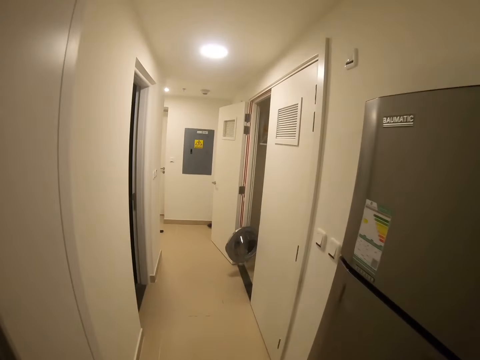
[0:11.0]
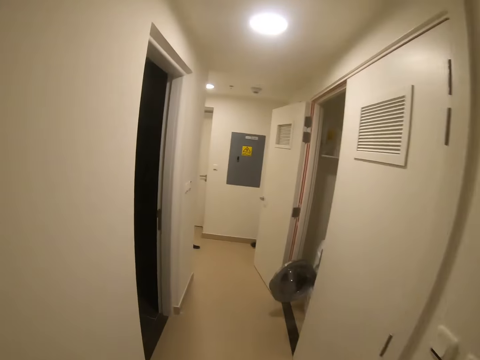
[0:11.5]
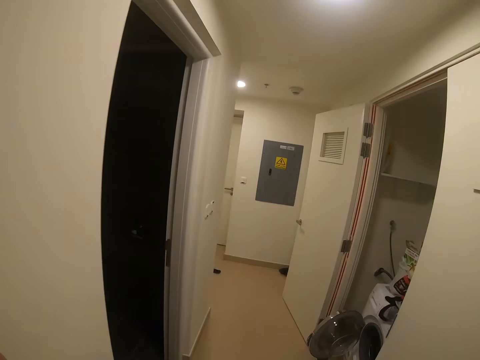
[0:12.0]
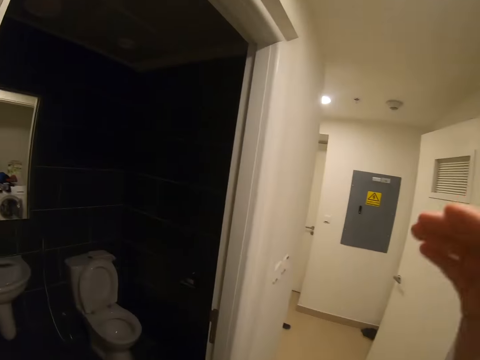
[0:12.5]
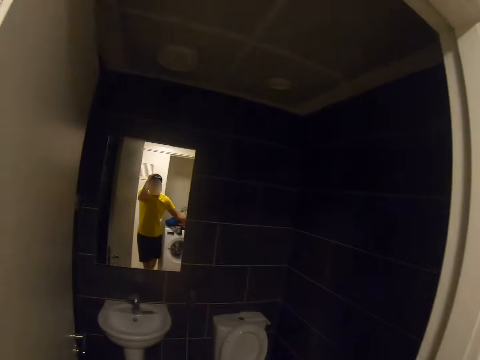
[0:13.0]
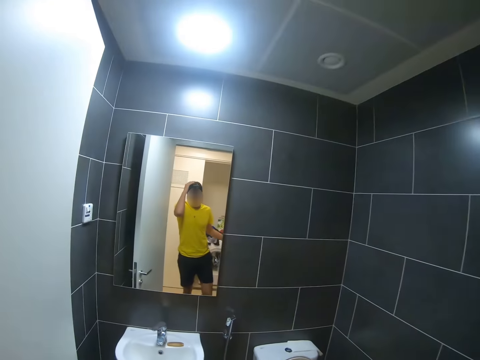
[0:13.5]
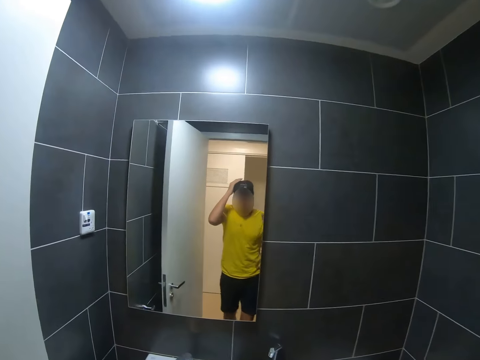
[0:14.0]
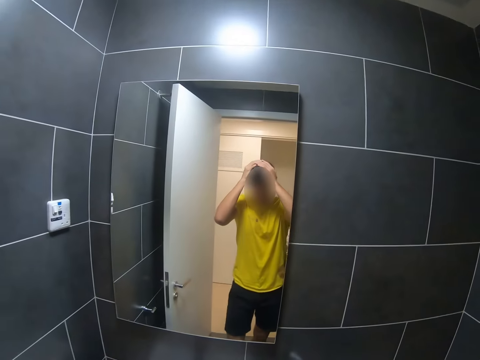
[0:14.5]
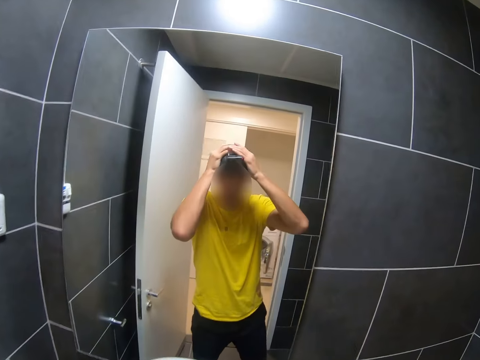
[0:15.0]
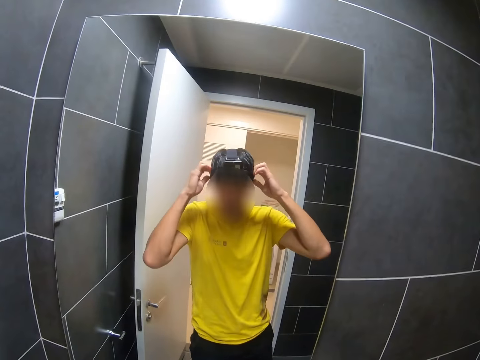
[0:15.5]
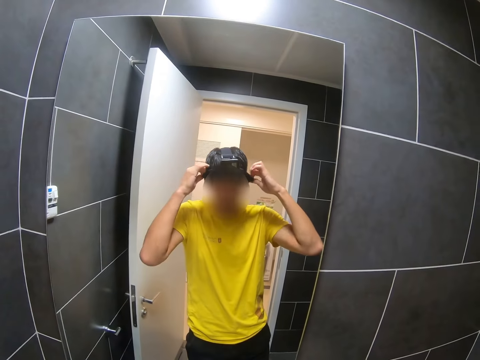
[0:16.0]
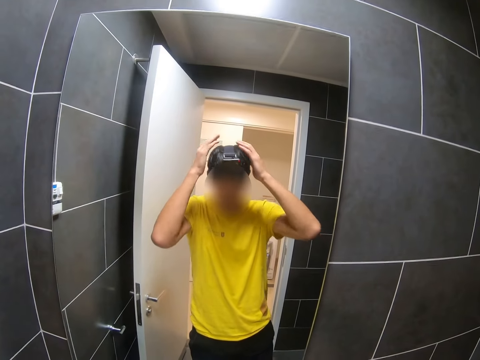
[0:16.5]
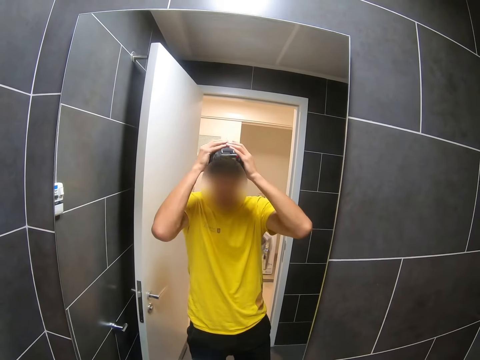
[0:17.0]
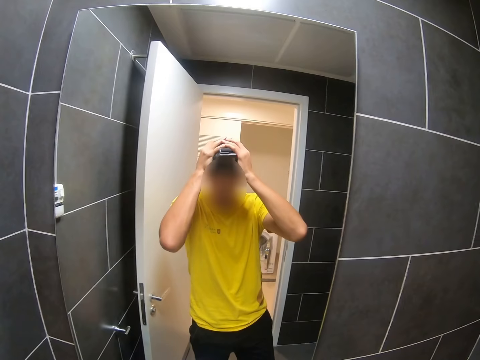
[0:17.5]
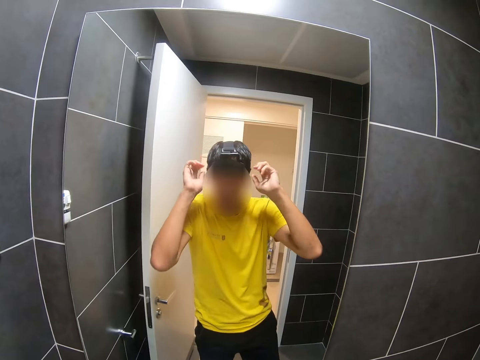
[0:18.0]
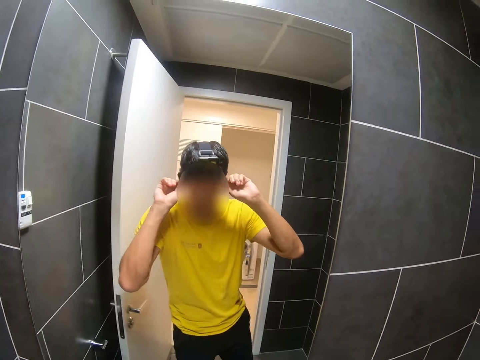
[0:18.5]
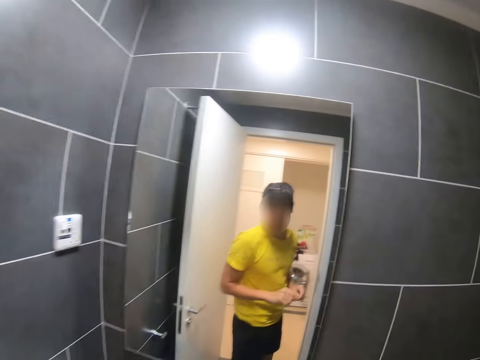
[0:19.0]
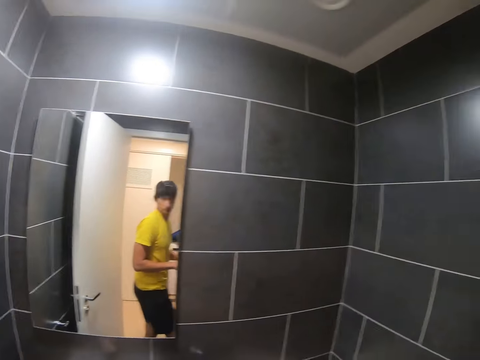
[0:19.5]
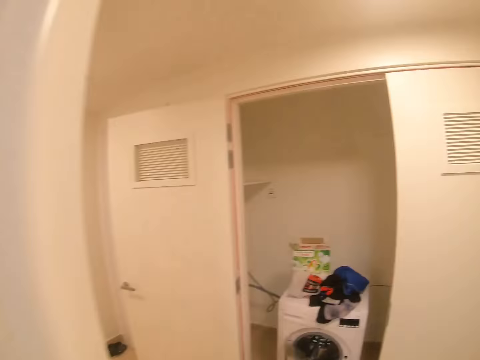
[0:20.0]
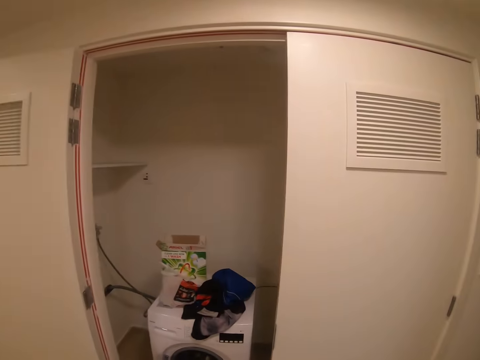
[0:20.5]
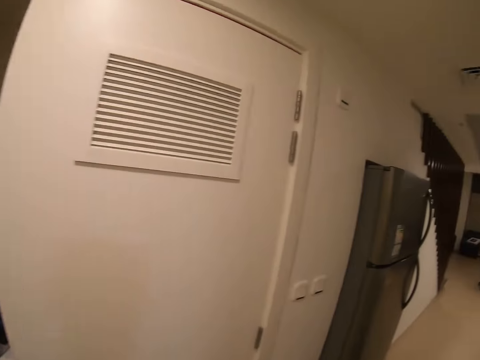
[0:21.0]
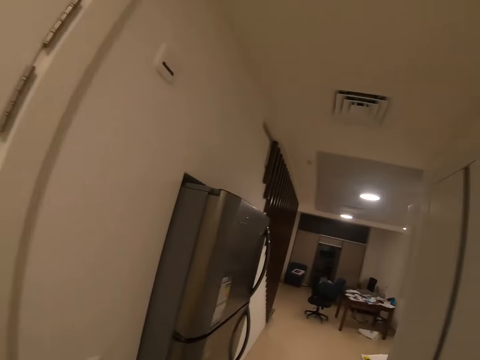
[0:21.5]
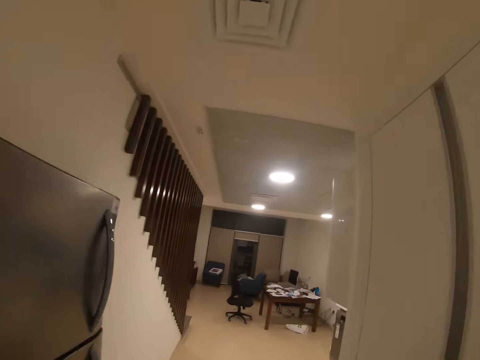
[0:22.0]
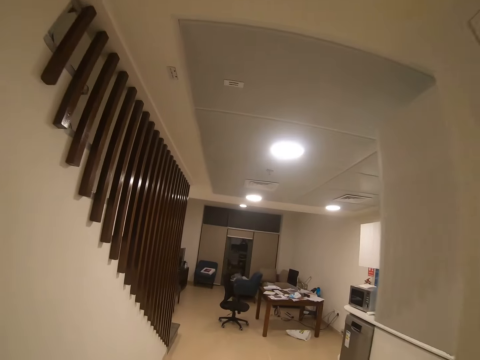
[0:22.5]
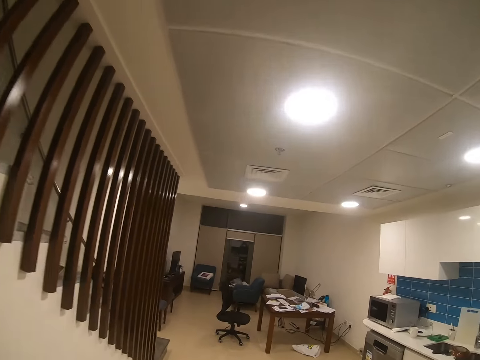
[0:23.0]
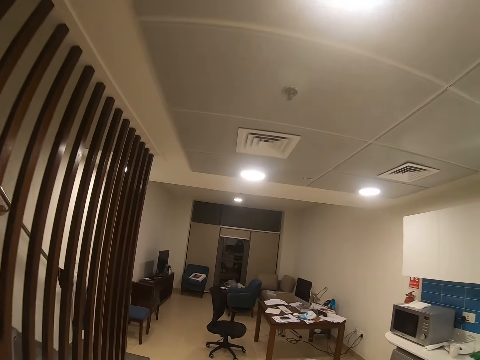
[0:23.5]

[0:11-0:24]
The camera wearer switches on the lights. They look at the mirror. They adjust the camera on the head with hands. They turn around and walk around.

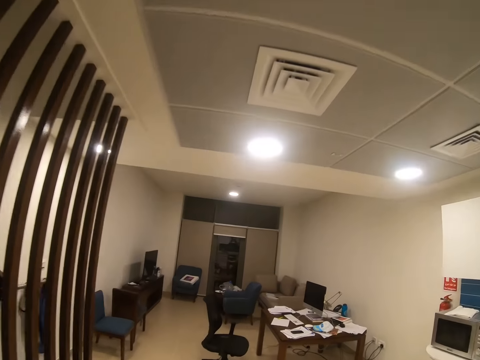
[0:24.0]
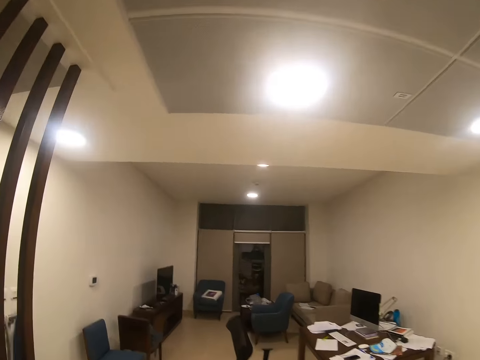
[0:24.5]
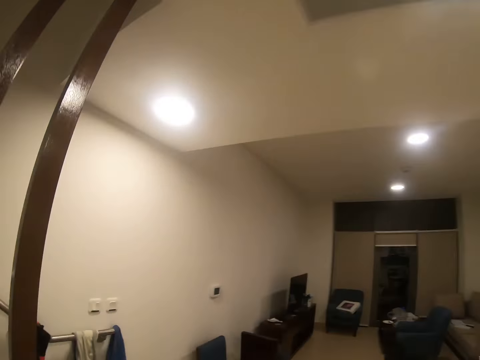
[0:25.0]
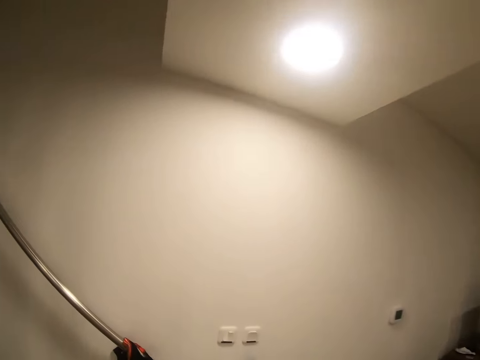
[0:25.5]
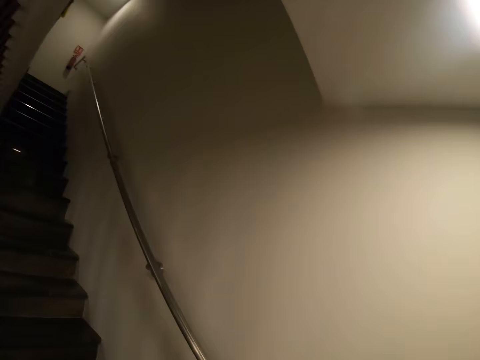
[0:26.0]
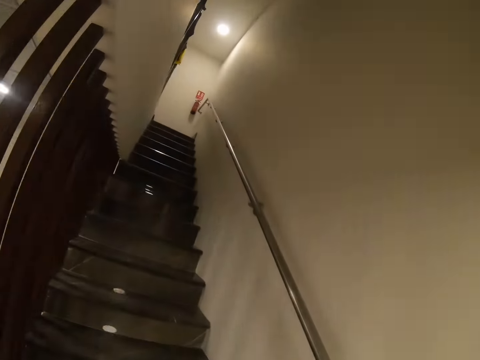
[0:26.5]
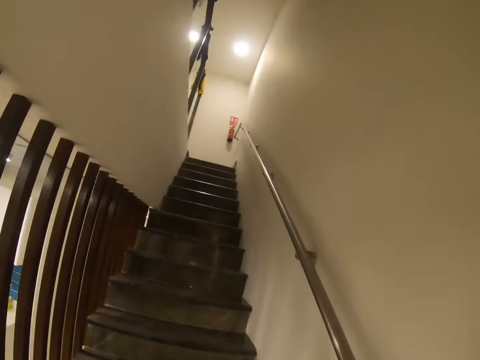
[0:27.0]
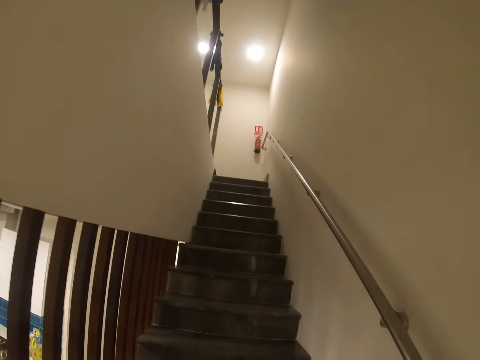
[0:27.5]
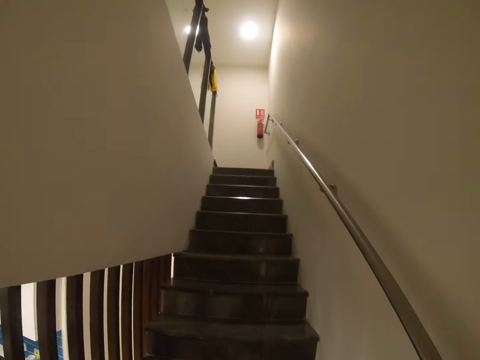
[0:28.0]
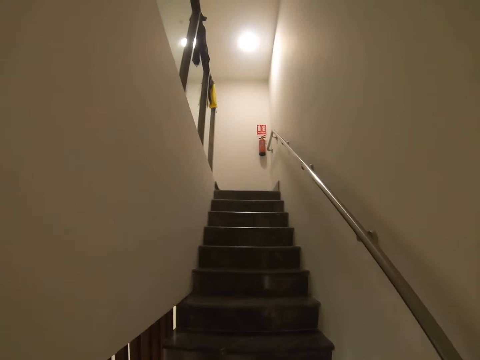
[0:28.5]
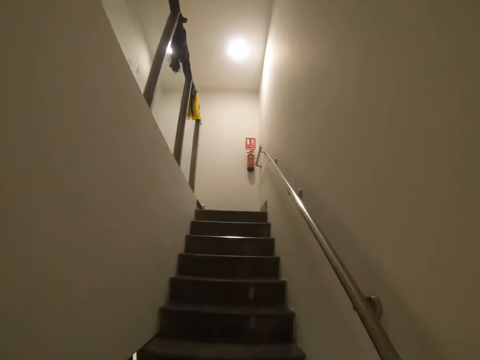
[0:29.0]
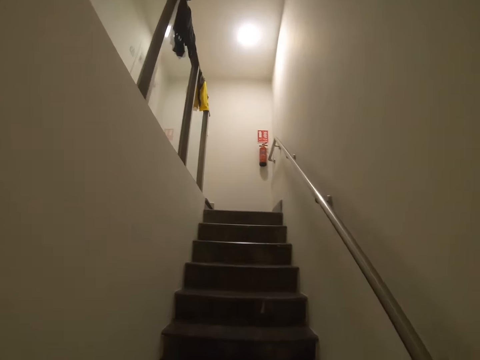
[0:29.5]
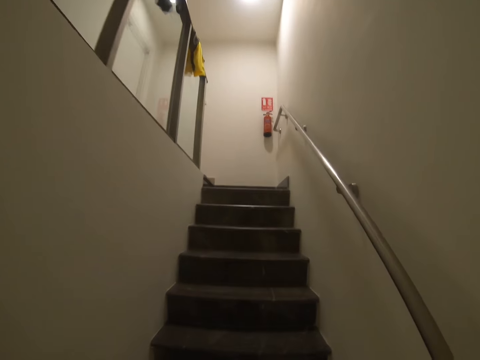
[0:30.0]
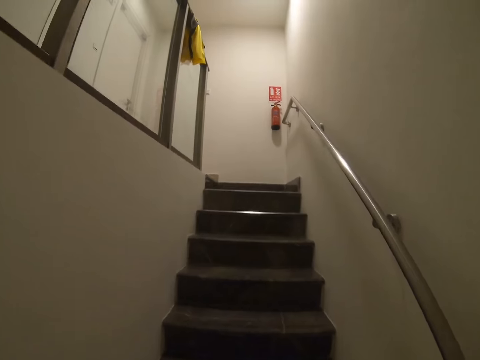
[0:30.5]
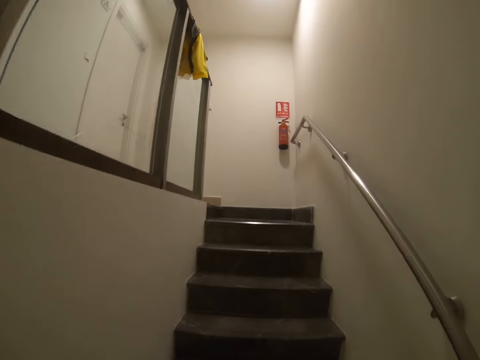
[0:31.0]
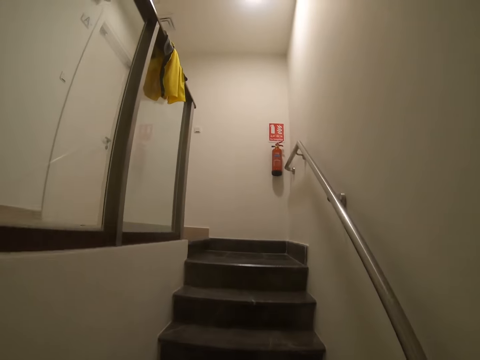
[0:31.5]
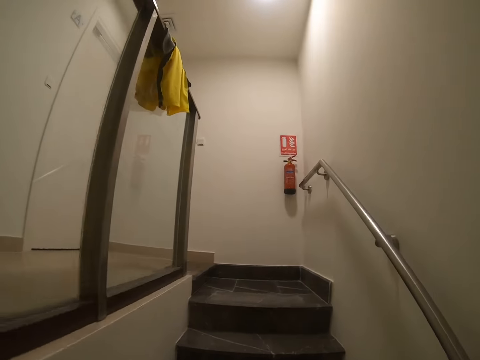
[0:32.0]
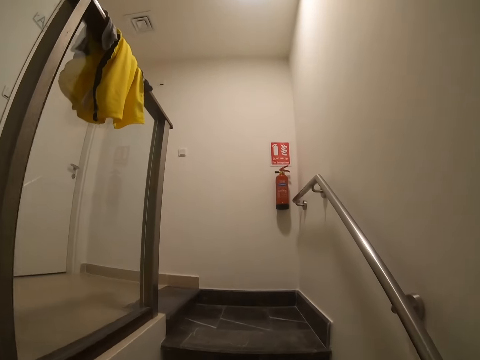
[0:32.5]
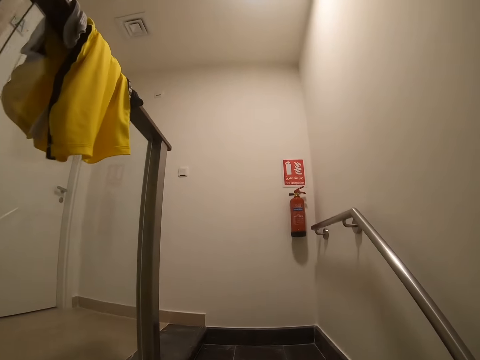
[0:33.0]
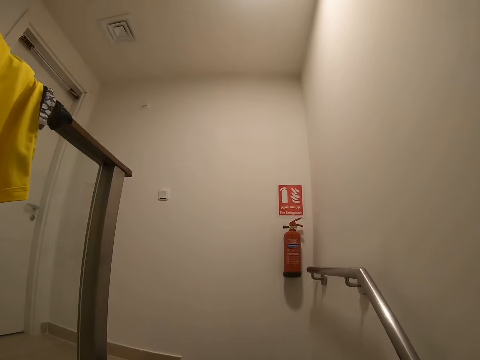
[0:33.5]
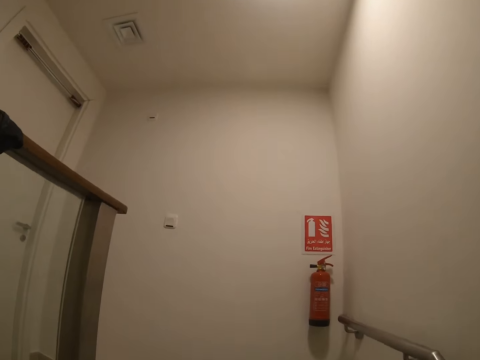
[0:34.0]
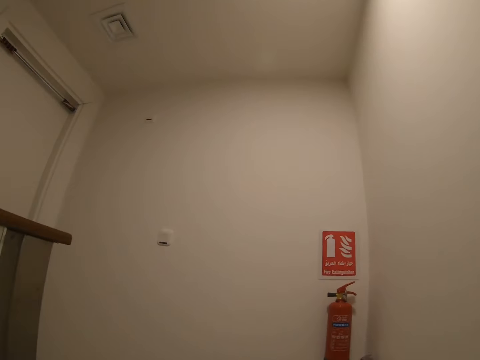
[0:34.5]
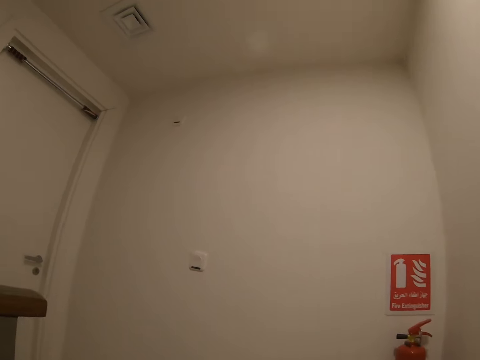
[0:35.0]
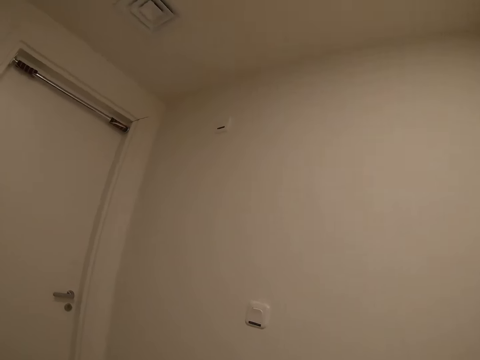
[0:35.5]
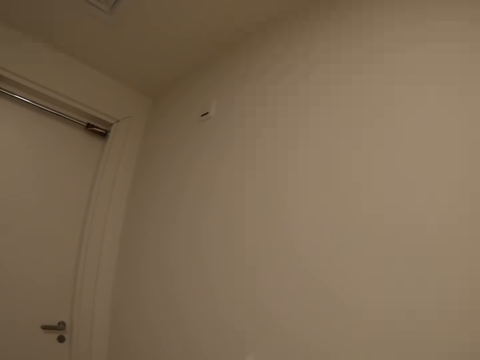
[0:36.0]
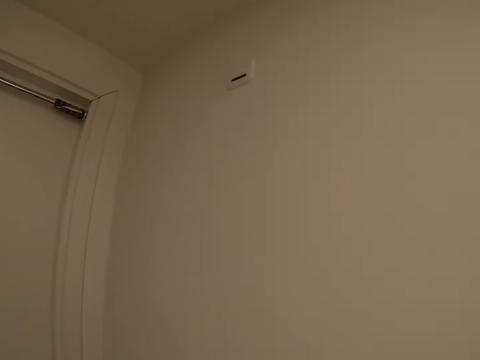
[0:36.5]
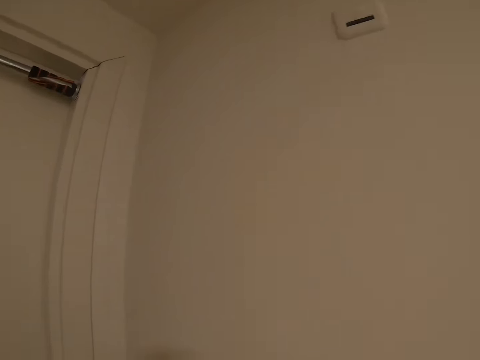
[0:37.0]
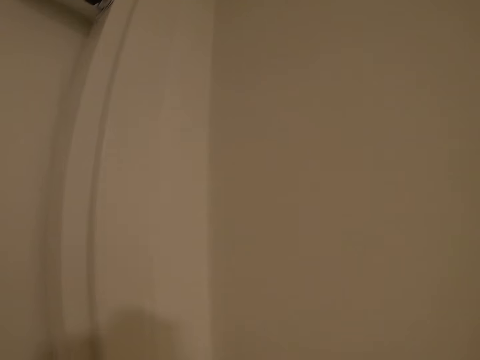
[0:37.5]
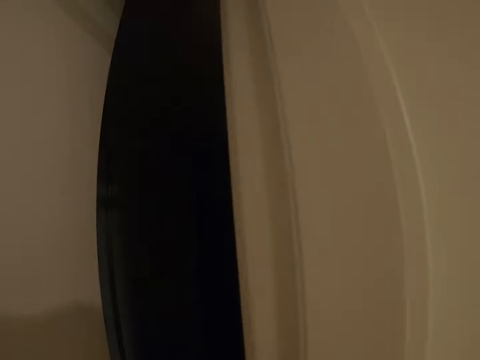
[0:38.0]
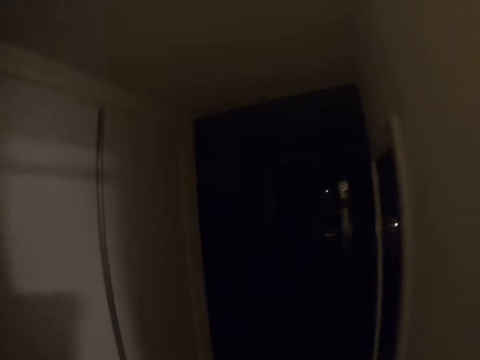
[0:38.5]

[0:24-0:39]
The camera wearer walks upstairs. They open a door.
